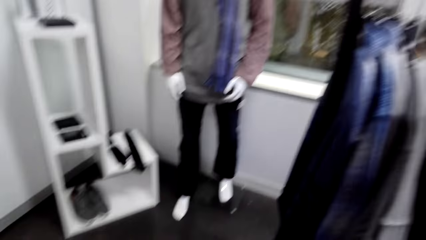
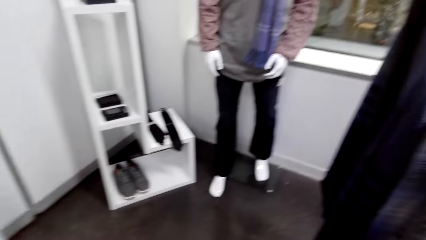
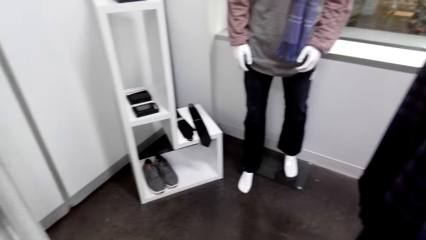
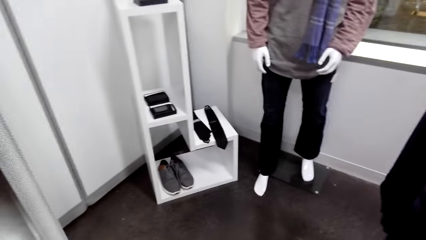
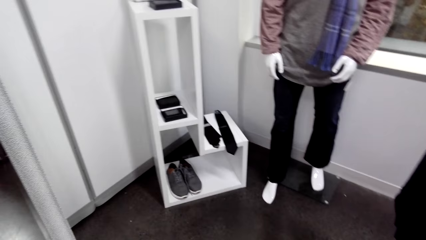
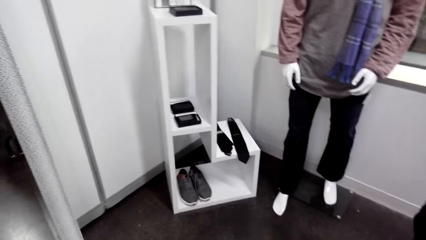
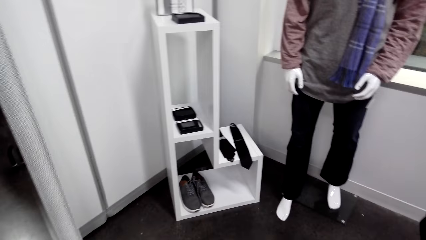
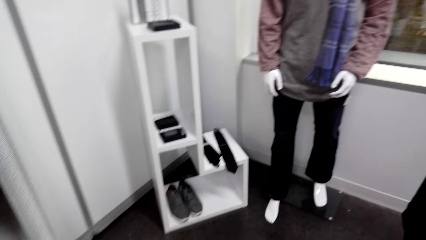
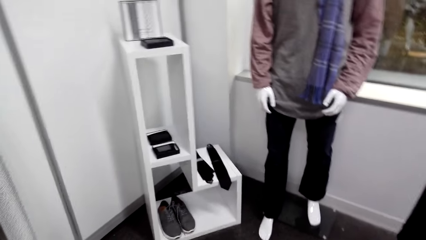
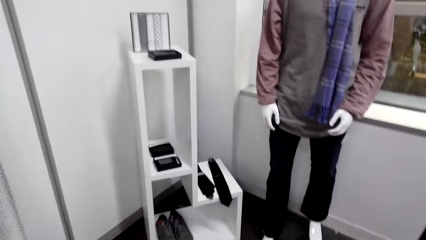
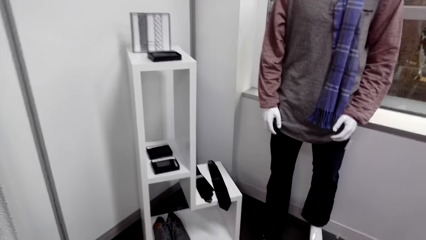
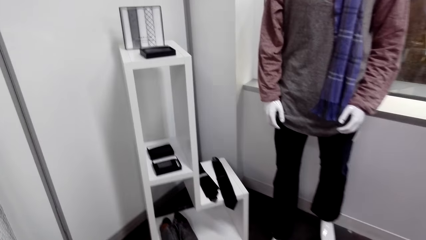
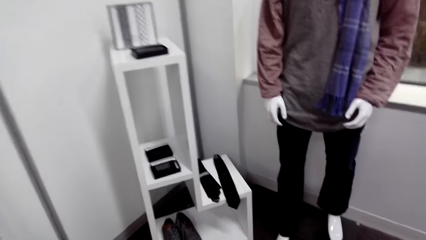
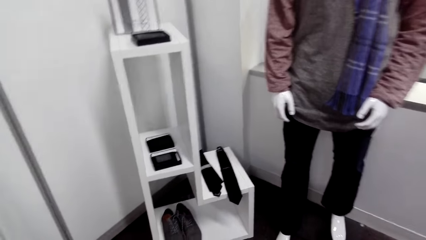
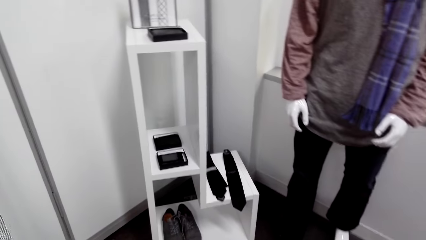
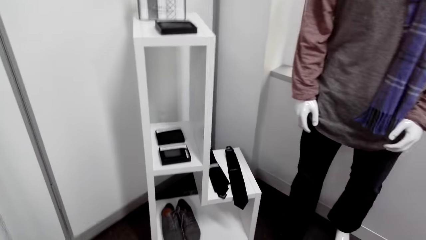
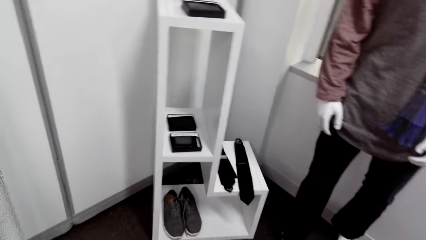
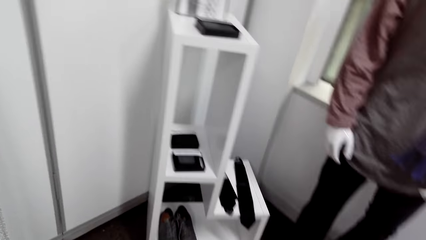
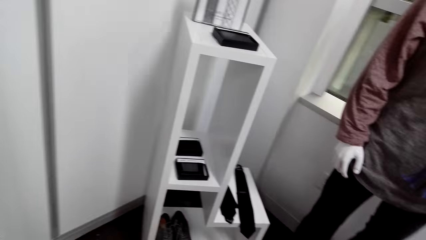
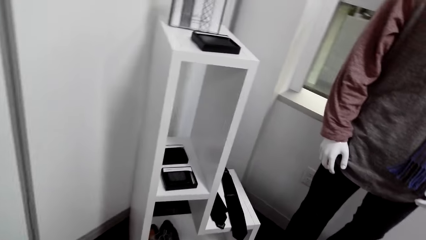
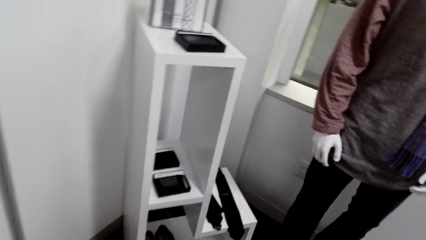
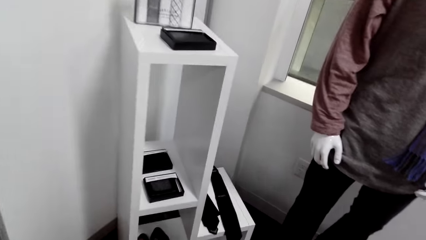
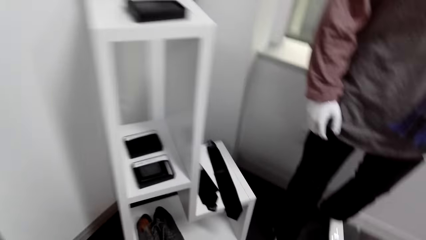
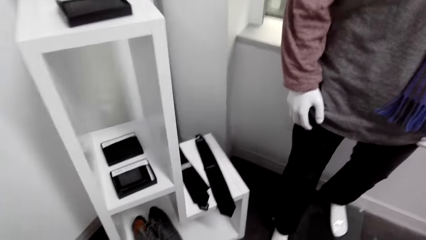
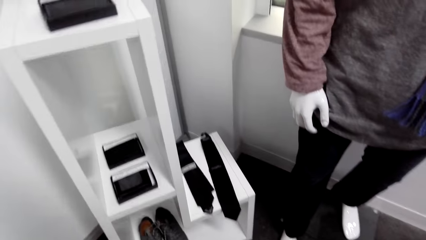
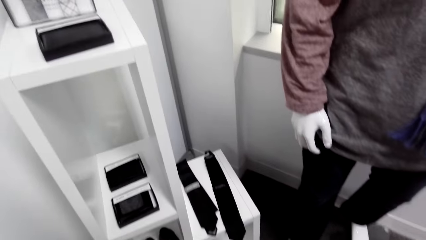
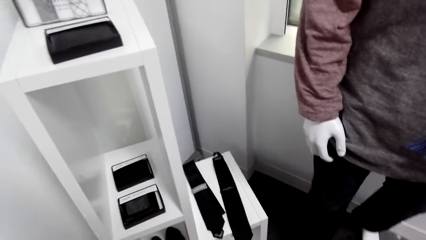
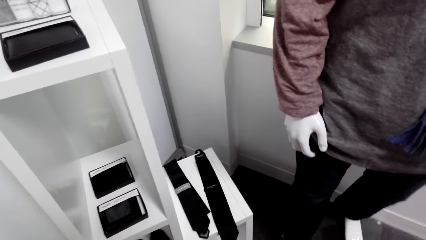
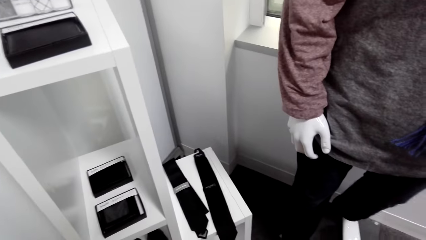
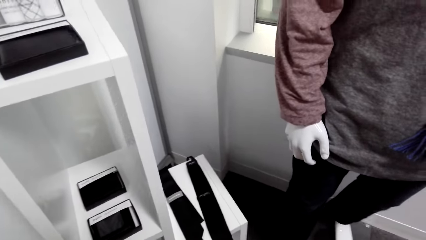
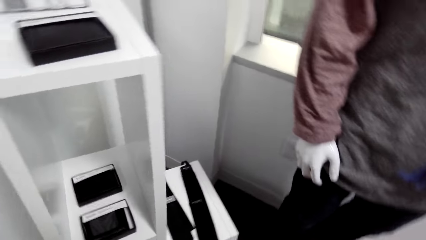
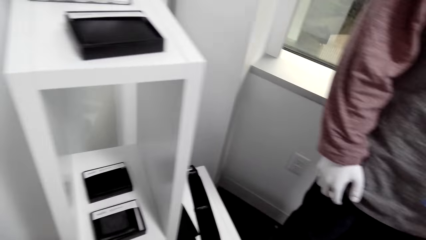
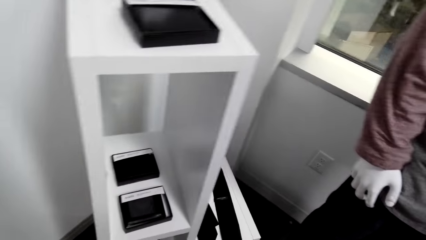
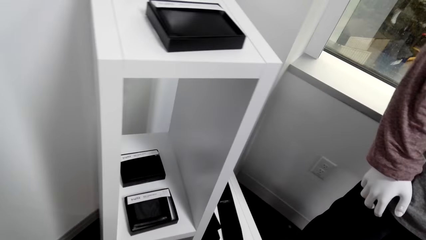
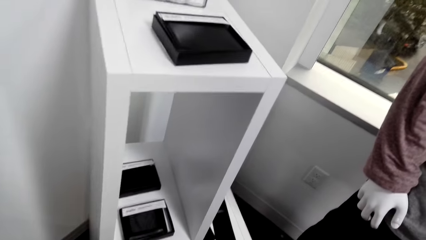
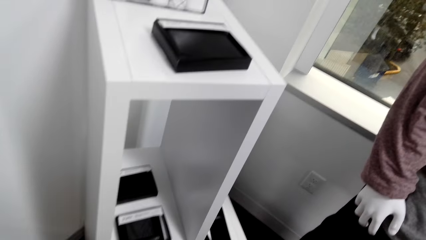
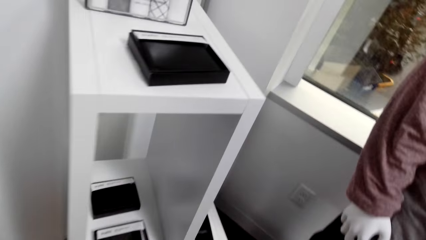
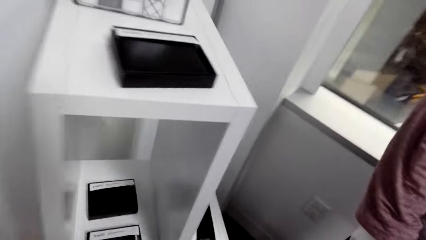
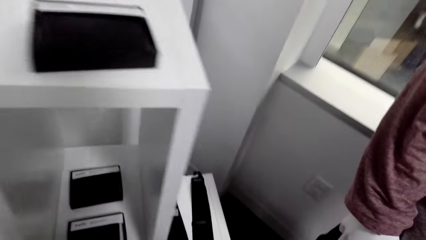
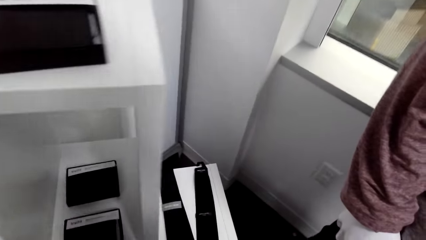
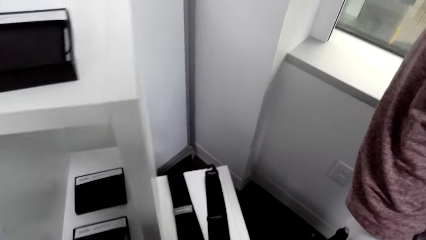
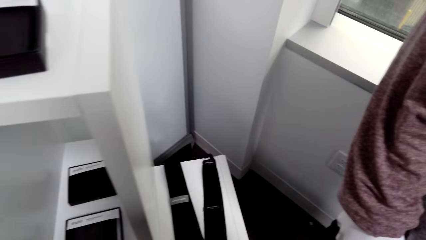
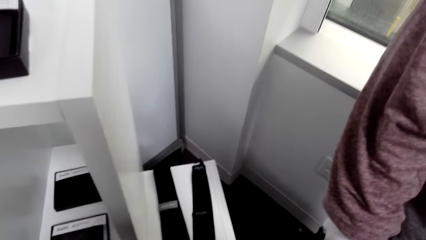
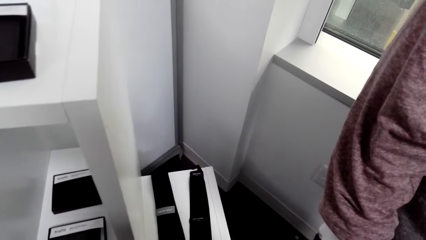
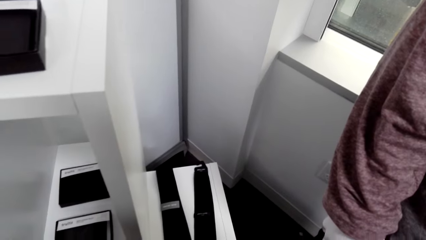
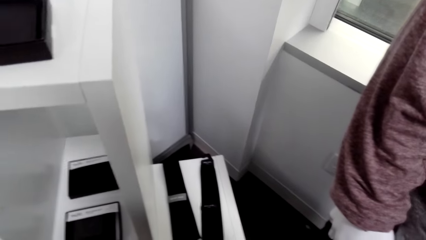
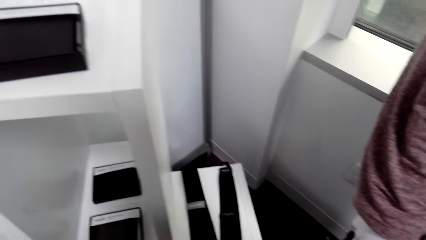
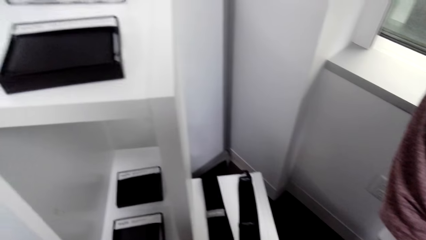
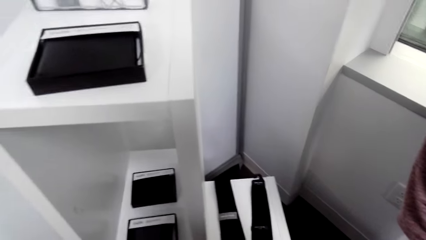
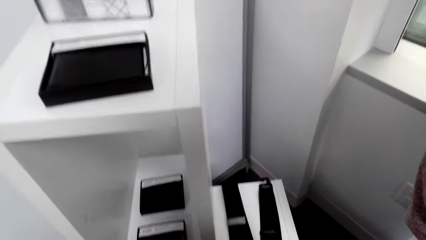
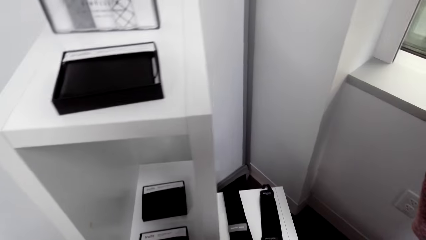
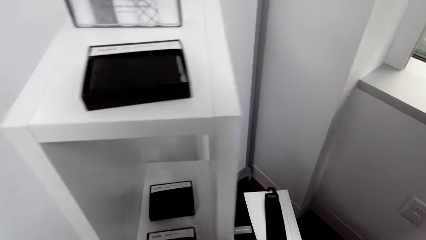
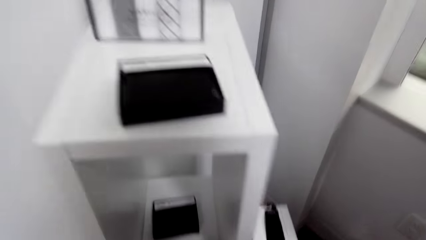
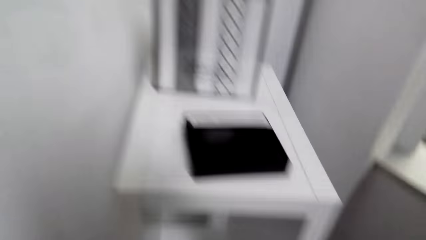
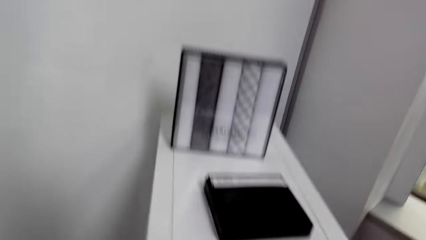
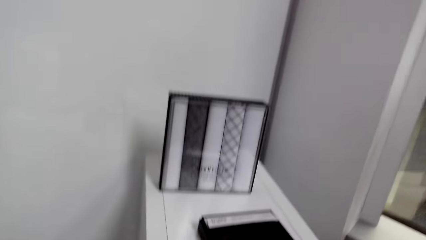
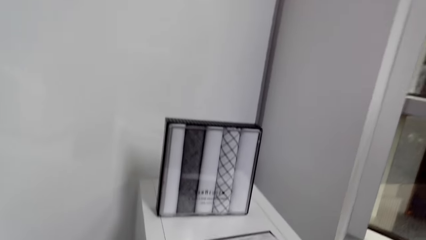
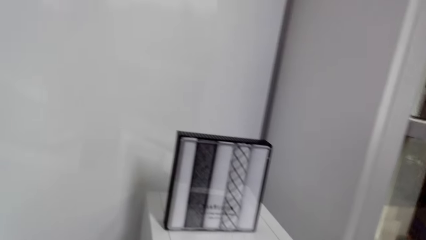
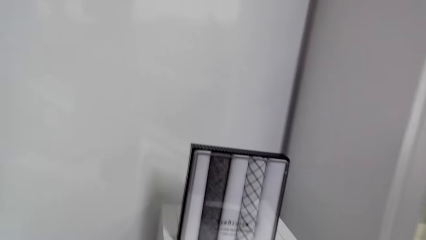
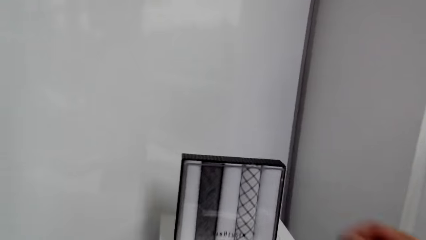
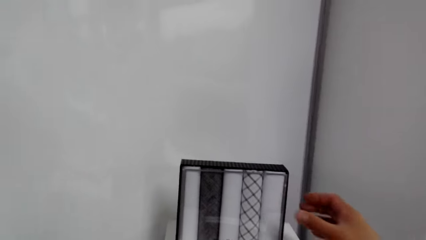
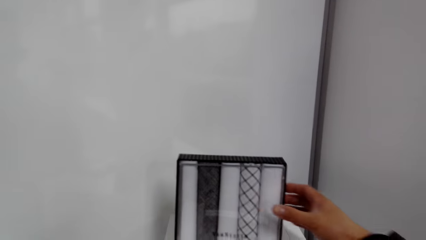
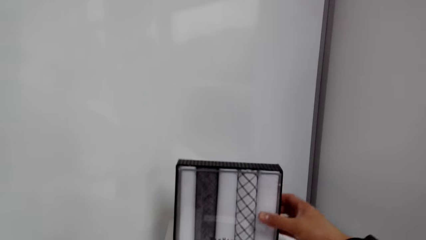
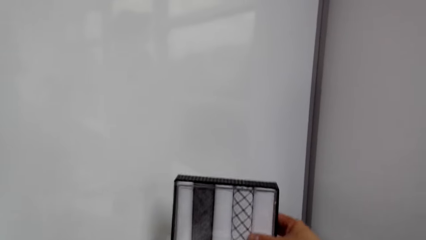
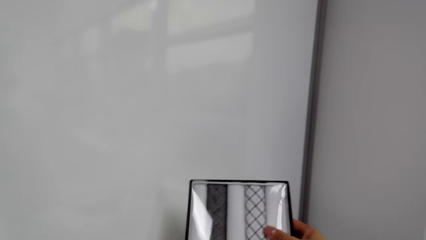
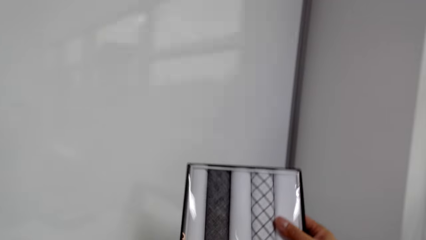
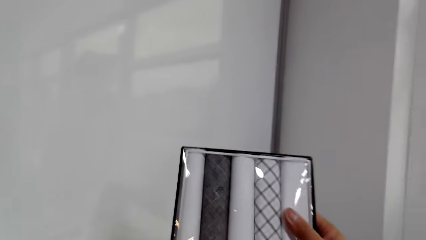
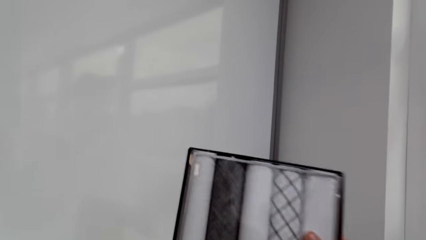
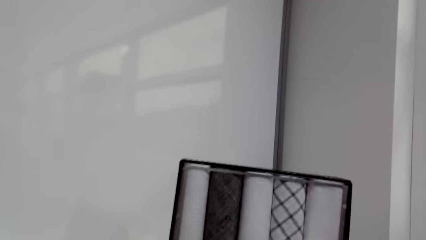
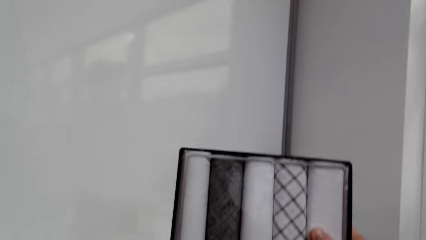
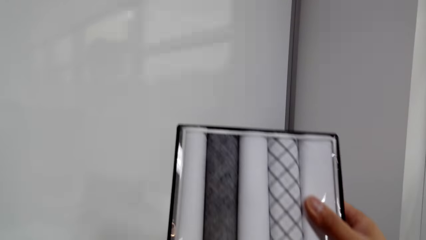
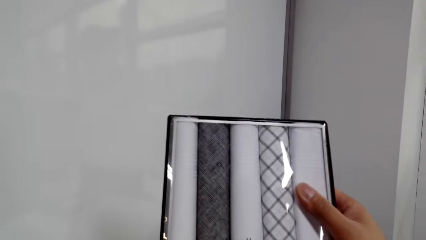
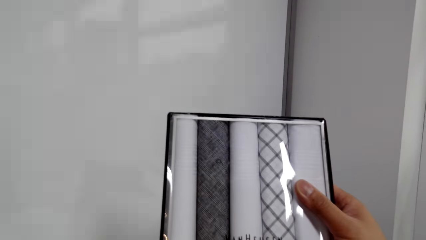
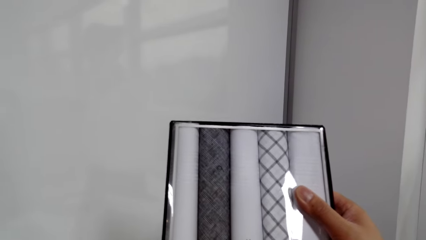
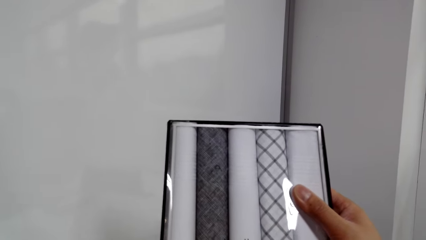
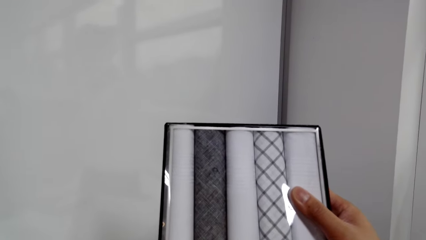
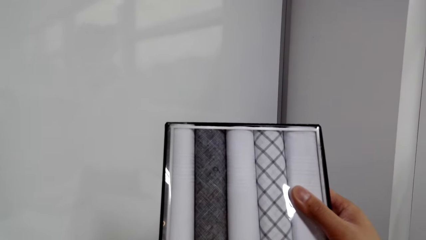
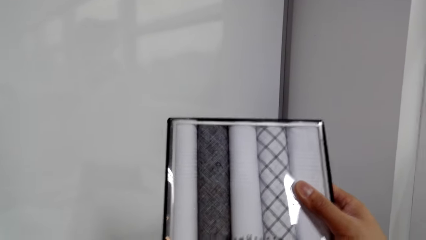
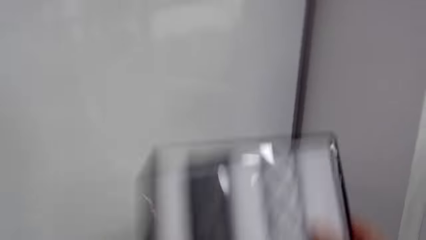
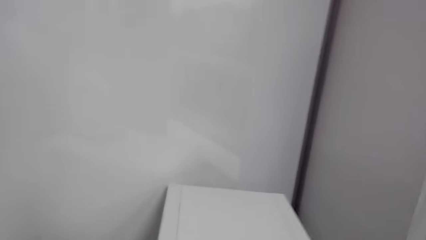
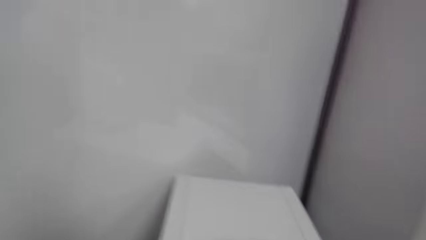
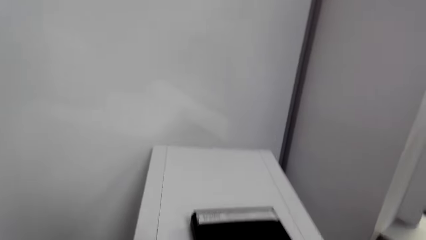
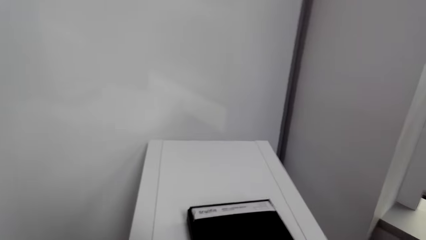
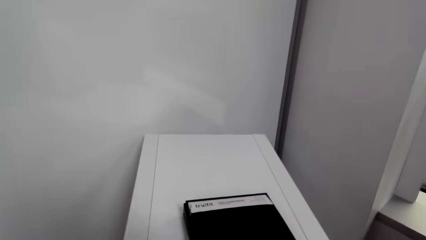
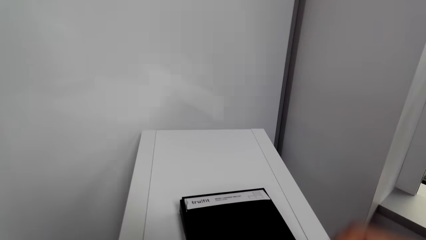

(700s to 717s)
The camera wearer looks around the house. They look around again. They pick up a pack of ties.
